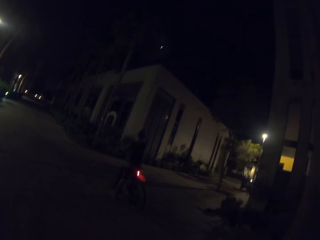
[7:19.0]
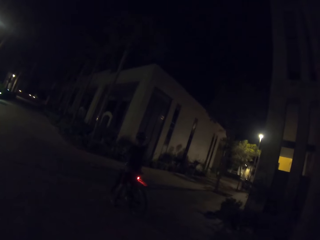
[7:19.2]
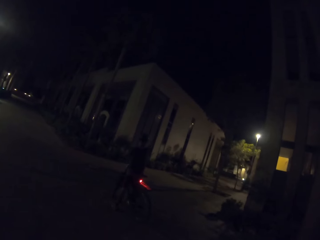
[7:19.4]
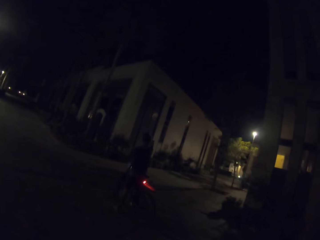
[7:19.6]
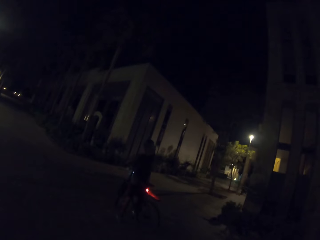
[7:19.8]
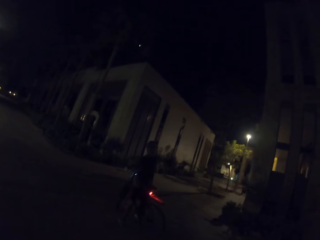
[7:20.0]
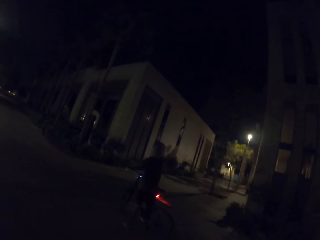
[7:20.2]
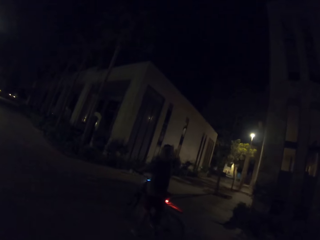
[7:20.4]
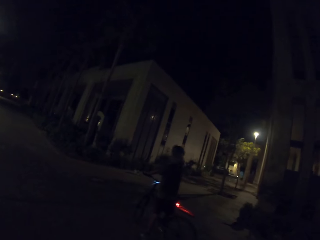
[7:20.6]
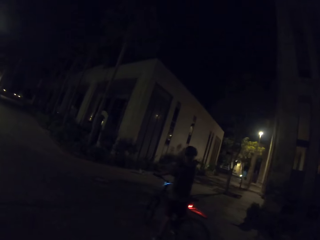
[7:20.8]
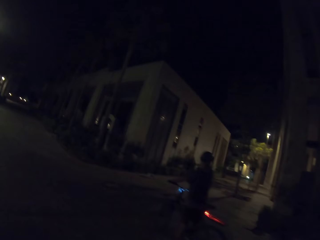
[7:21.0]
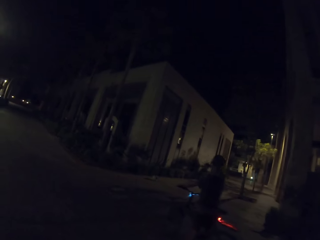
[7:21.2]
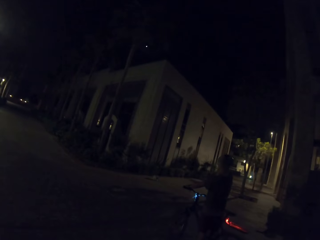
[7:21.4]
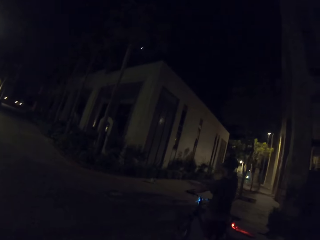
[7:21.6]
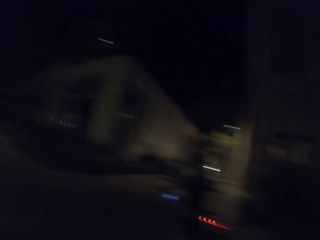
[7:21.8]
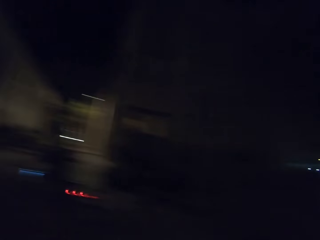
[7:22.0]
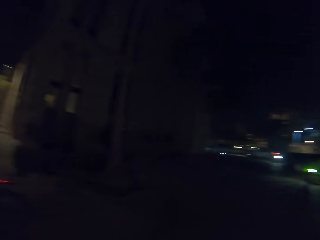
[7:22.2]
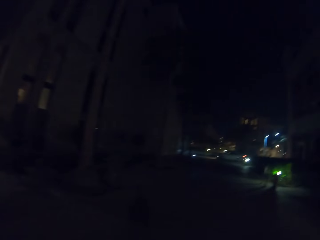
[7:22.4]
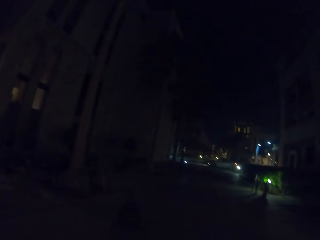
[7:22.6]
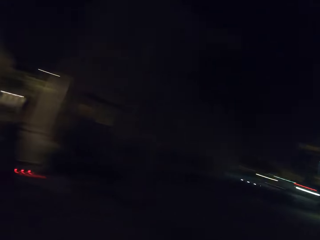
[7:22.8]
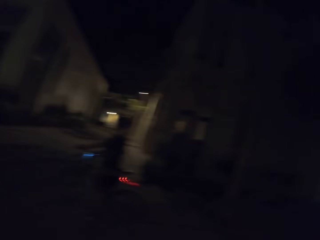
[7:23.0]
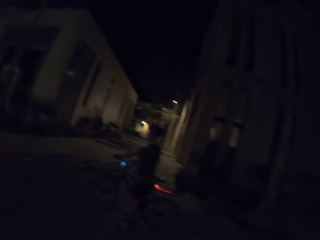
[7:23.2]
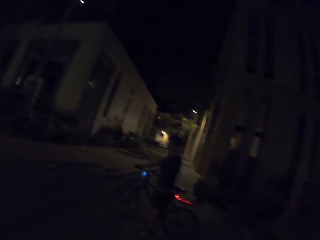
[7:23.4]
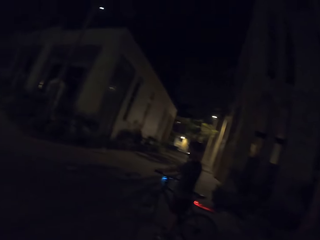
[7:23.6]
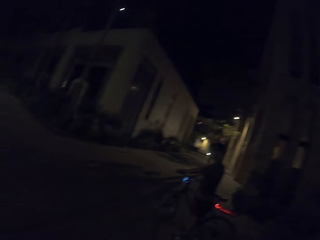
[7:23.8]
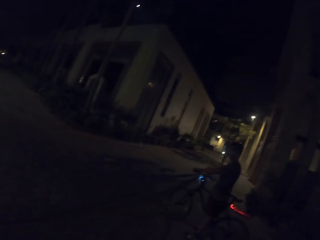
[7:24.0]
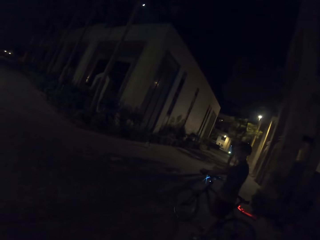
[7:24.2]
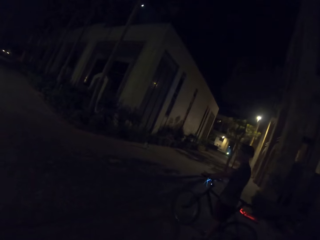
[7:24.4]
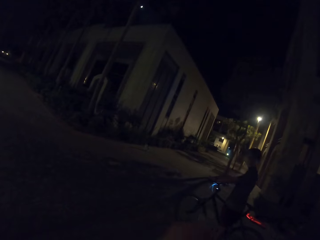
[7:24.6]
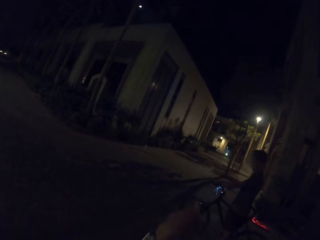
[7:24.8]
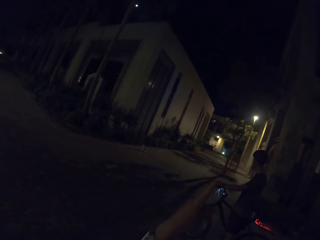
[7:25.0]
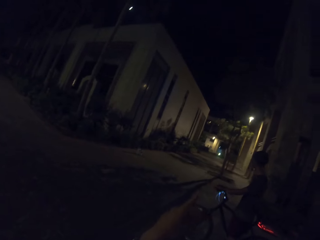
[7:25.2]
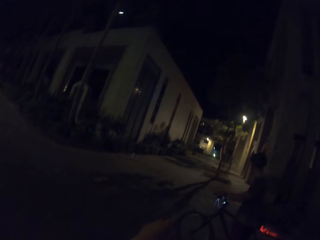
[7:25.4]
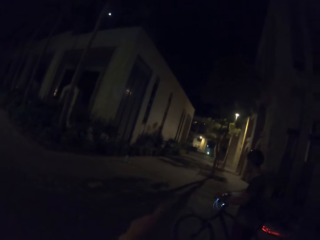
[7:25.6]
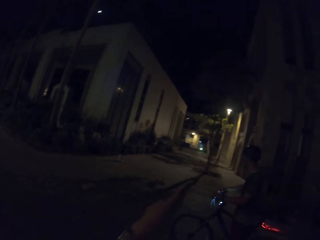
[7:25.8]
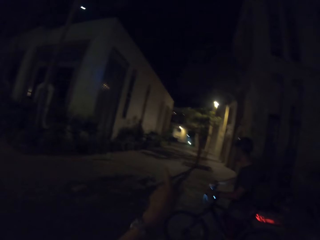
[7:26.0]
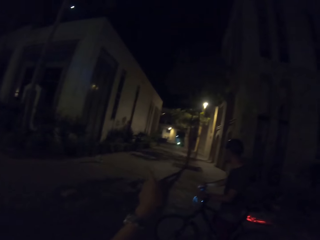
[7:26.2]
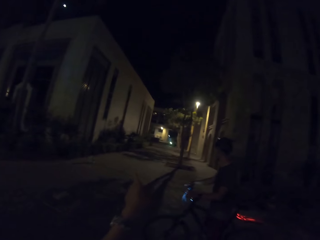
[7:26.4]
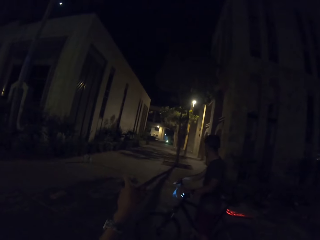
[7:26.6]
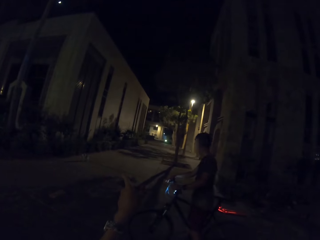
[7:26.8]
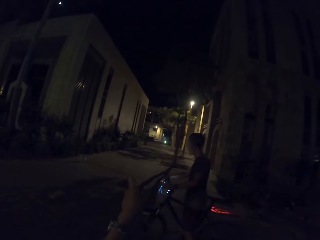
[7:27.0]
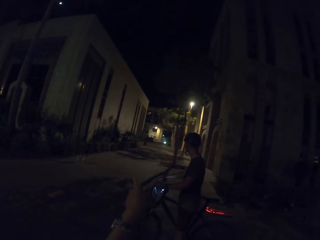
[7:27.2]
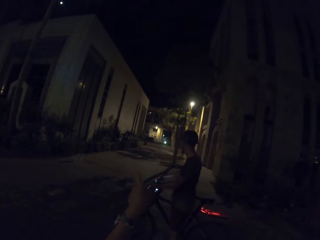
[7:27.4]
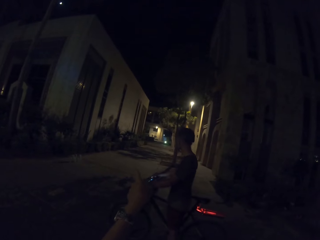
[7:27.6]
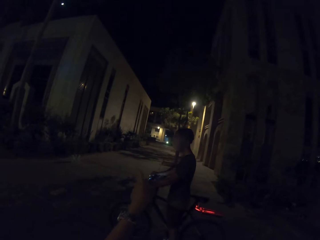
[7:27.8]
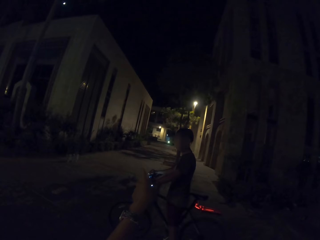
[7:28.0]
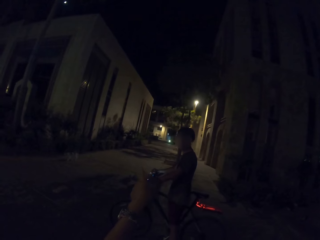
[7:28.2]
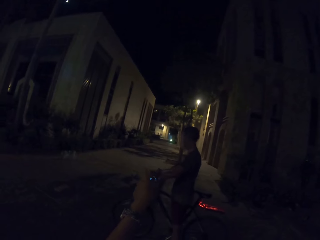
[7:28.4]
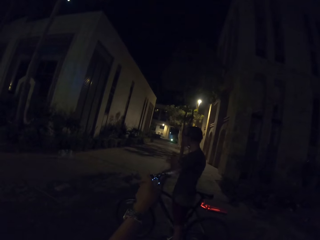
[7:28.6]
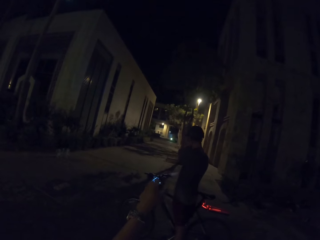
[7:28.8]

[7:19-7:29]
The camera wearer looks around, points with the left hand and converses to a man.

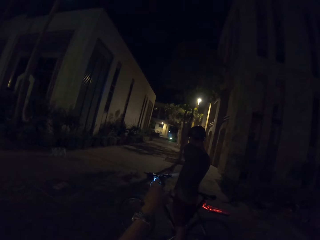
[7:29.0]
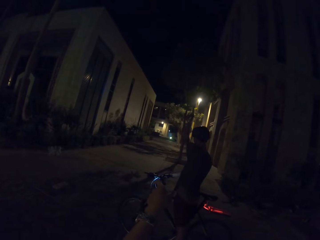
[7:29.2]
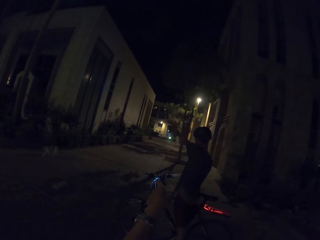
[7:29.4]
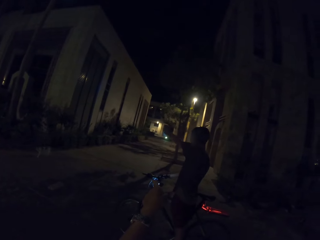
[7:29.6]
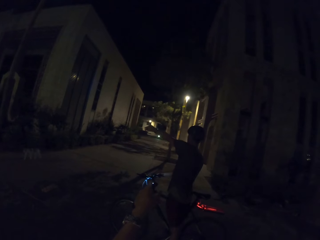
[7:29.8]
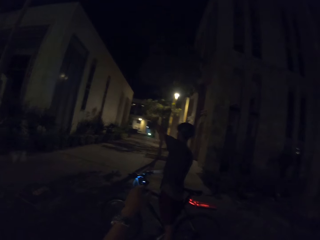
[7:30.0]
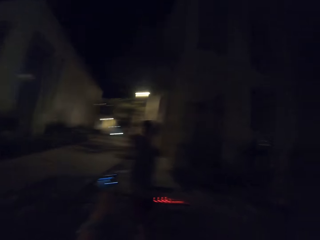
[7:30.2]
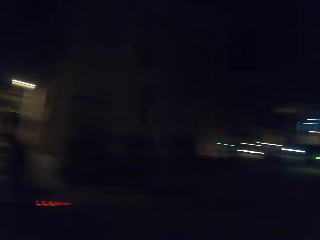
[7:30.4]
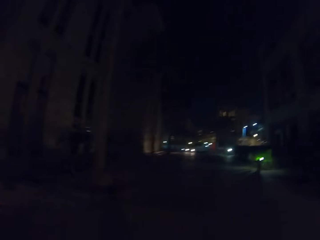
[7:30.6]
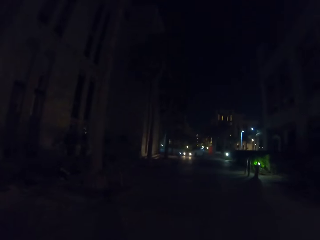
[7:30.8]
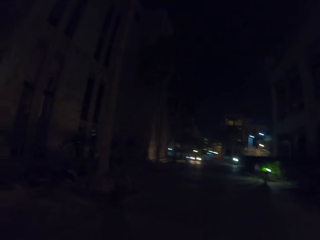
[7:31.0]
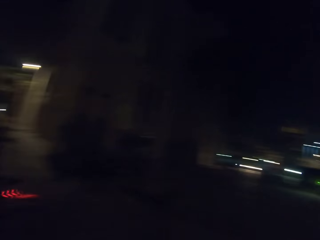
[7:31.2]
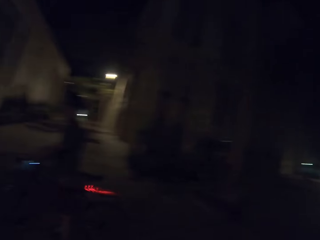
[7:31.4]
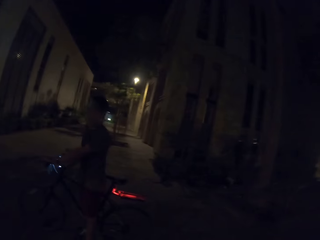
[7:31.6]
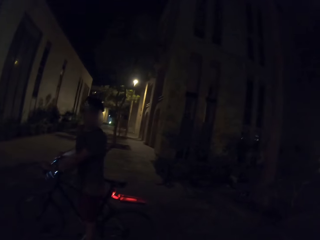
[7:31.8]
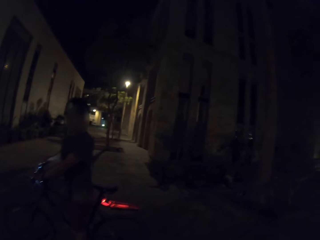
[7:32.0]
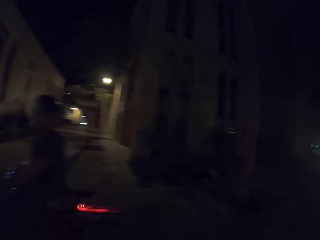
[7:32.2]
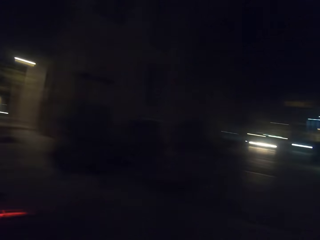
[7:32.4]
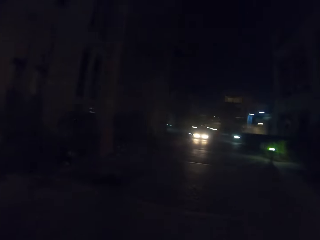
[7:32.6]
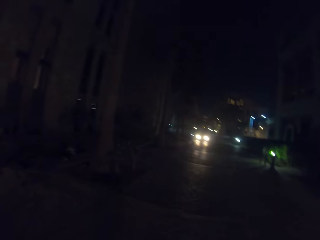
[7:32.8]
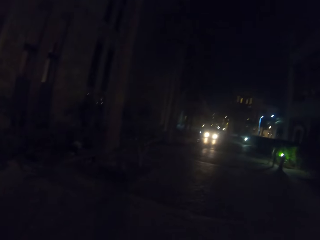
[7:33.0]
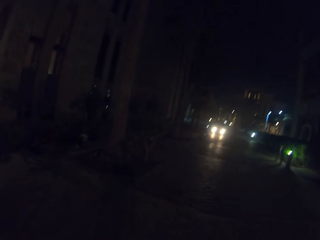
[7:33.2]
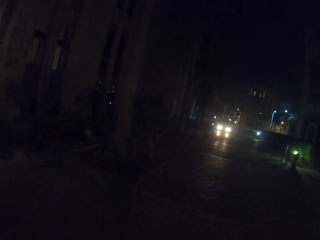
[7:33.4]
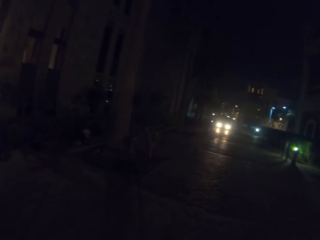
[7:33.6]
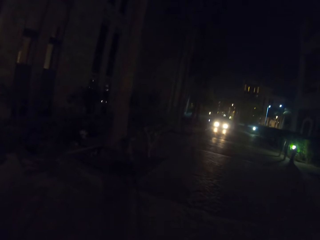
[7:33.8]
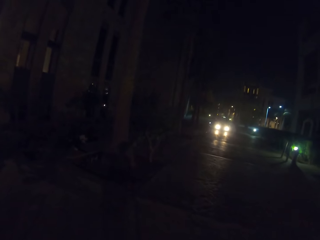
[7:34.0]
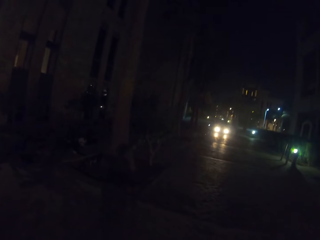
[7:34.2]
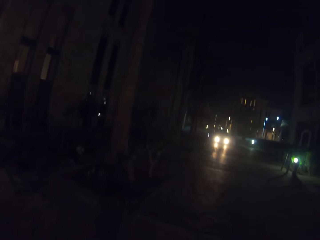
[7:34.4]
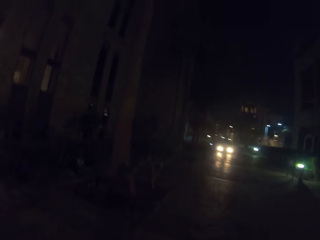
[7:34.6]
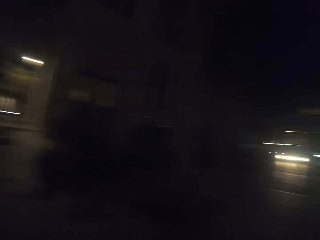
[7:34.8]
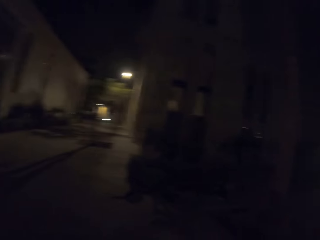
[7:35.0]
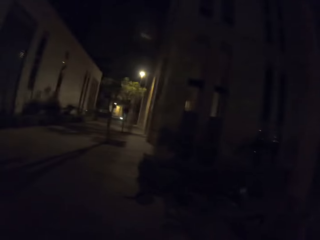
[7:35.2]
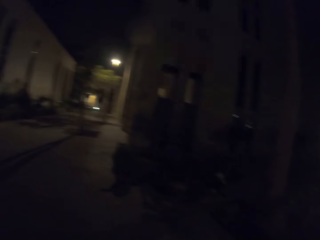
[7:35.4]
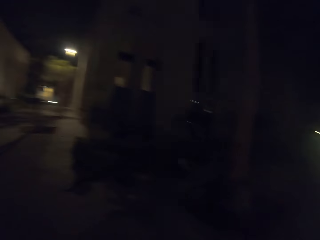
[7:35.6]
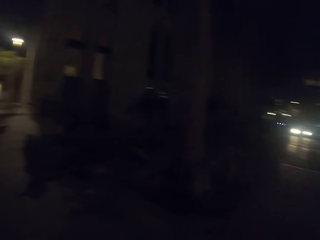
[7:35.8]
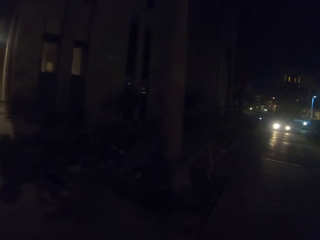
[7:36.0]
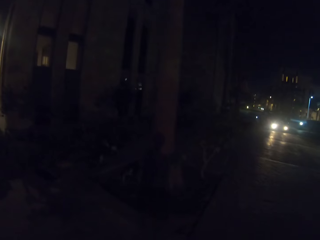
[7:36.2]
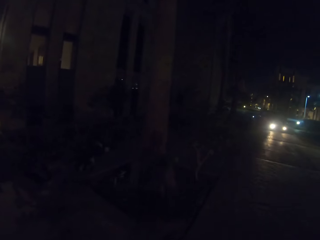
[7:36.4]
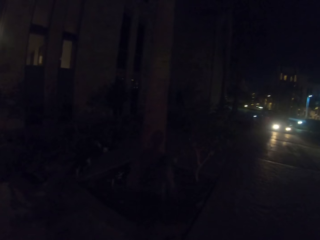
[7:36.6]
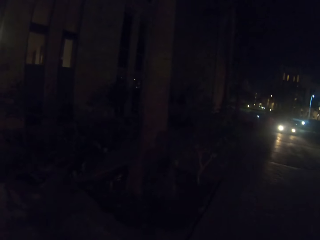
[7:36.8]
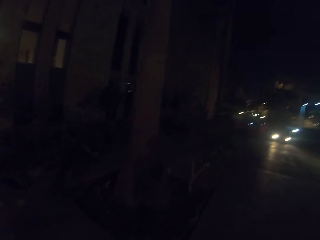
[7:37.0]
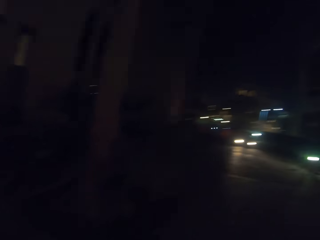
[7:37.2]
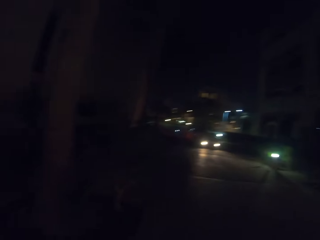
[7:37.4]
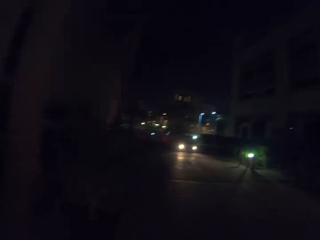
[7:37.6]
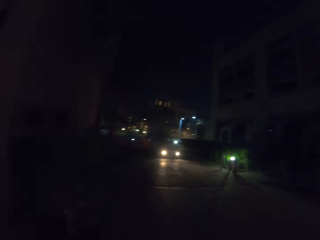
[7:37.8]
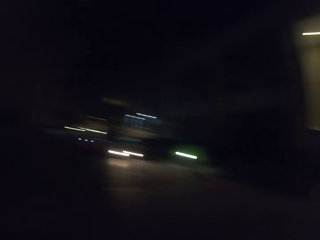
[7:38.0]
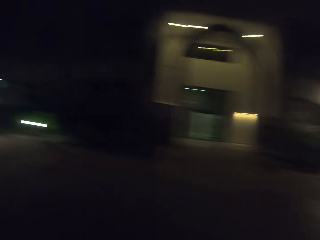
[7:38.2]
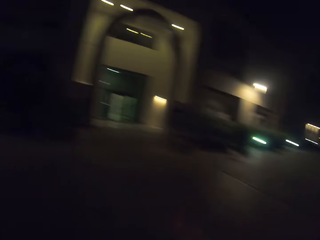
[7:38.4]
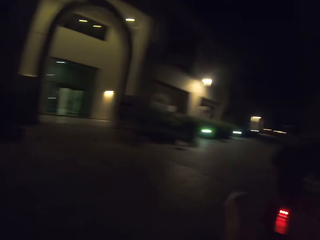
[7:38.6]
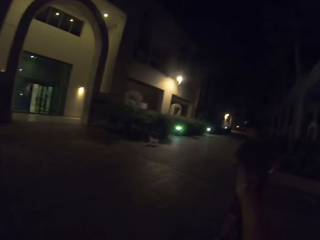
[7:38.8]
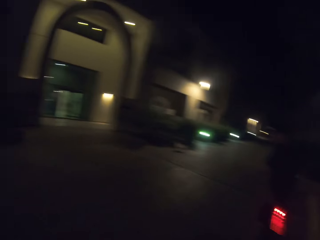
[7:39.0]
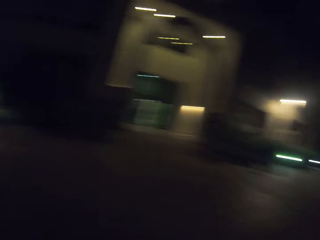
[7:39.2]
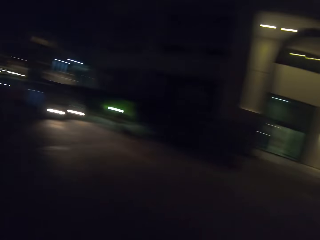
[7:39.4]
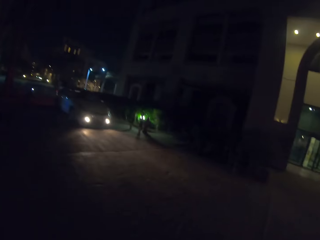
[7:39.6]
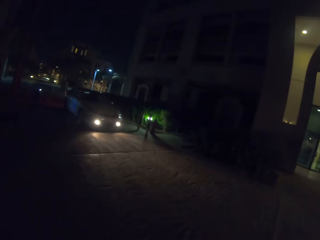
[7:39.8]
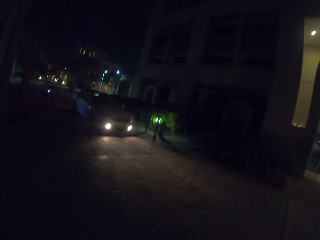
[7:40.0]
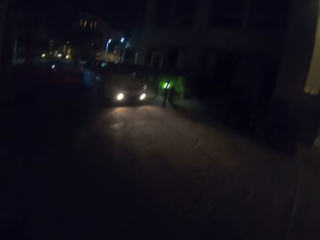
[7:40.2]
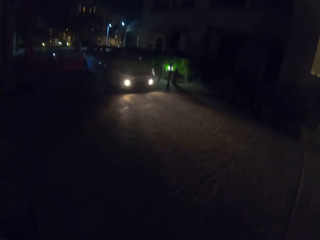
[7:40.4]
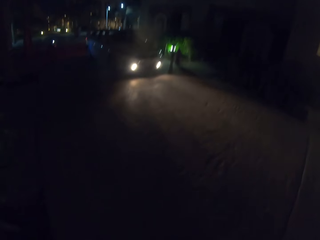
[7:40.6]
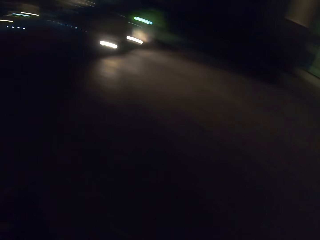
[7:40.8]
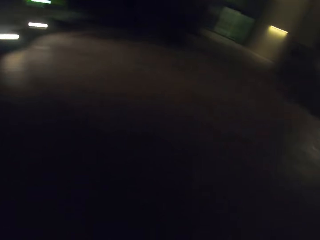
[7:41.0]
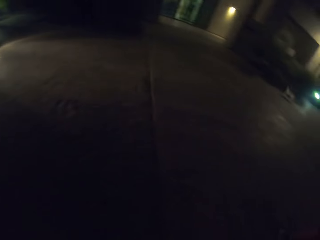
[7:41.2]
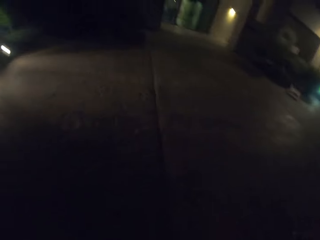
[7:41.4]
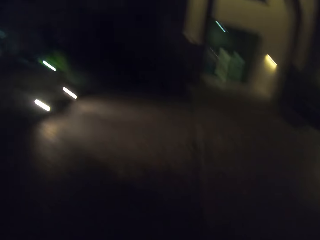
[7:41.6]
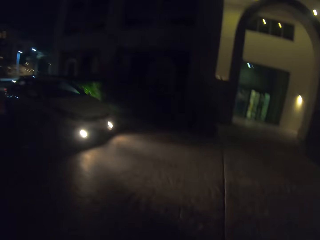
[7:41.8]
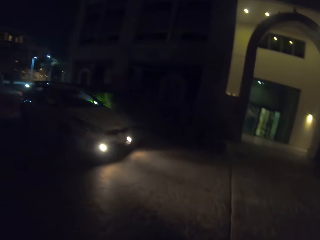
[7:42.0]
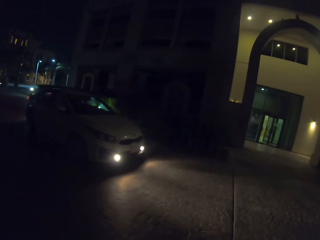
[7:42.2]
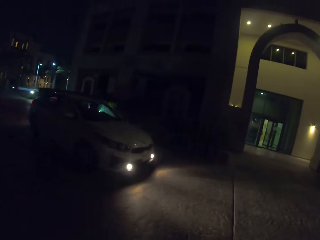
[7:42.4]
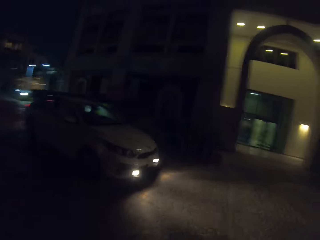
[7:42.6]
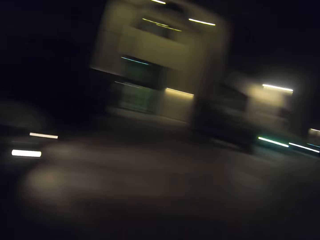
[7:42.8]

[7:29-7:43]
A man points around. The camera wearer looks around. They look at a vehicle. They point around.
